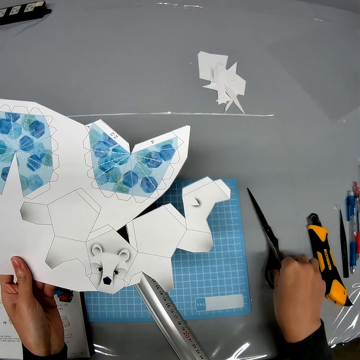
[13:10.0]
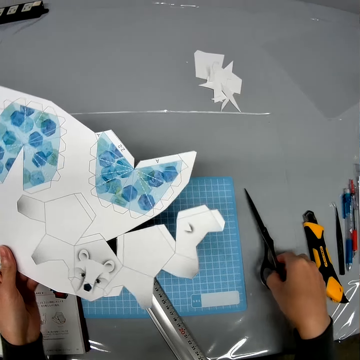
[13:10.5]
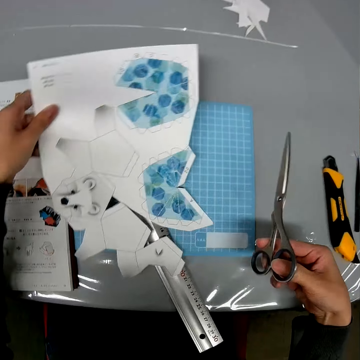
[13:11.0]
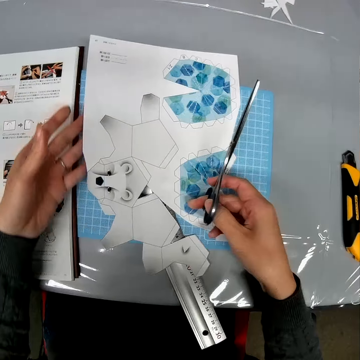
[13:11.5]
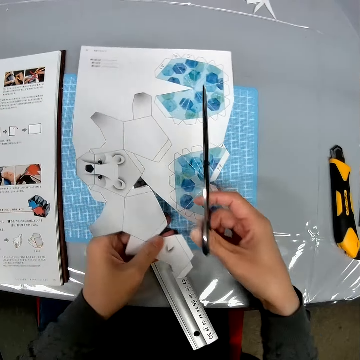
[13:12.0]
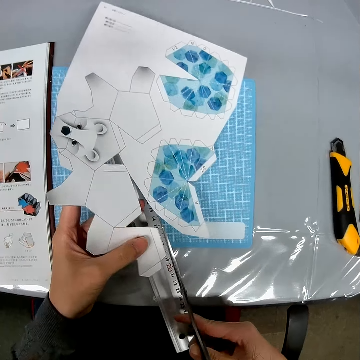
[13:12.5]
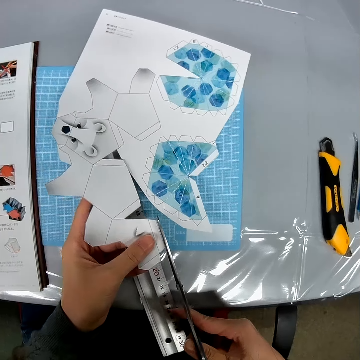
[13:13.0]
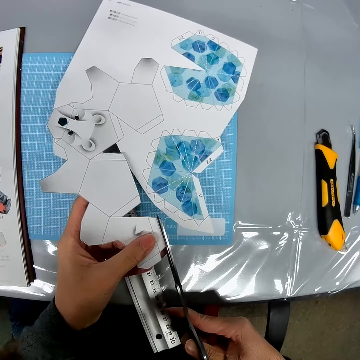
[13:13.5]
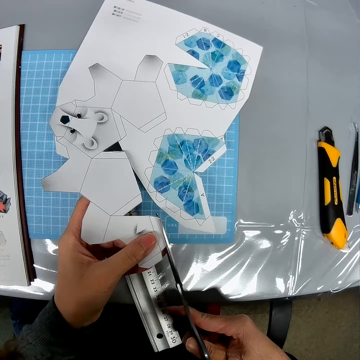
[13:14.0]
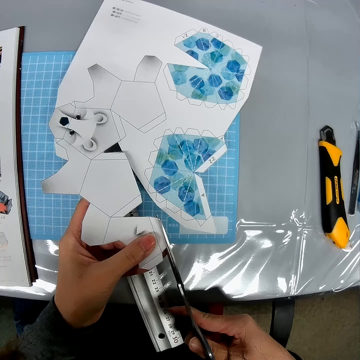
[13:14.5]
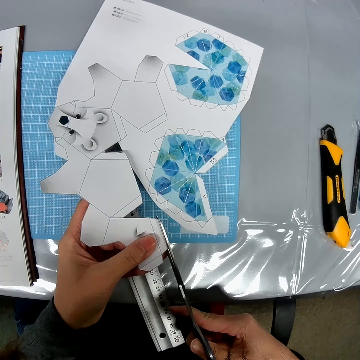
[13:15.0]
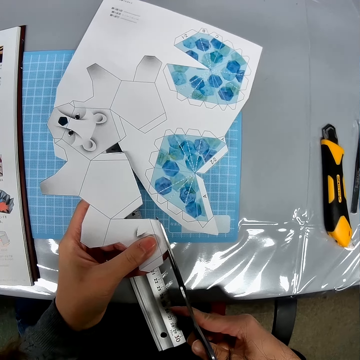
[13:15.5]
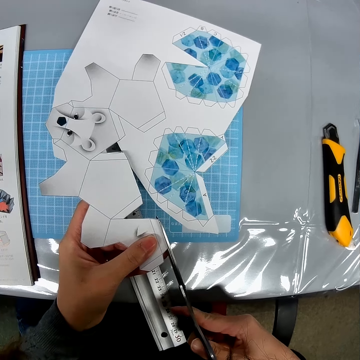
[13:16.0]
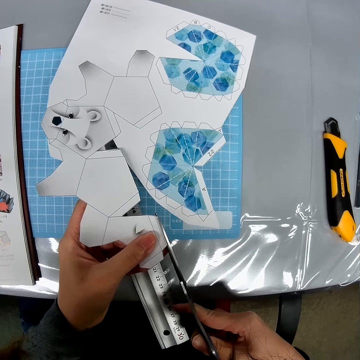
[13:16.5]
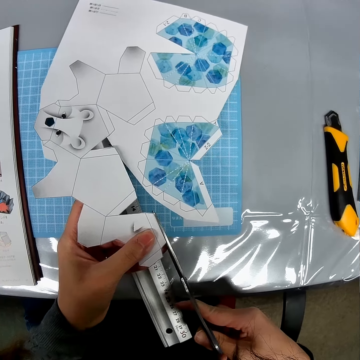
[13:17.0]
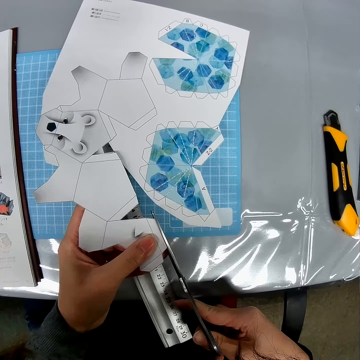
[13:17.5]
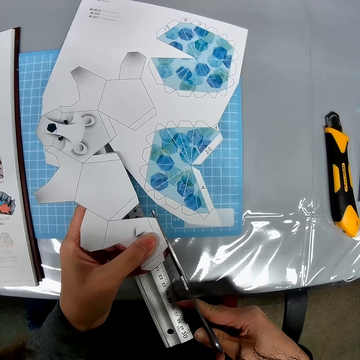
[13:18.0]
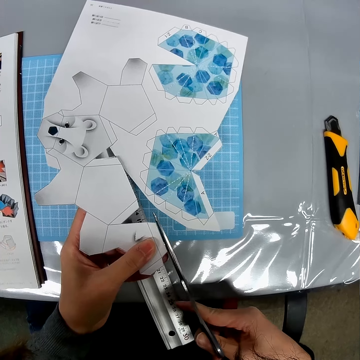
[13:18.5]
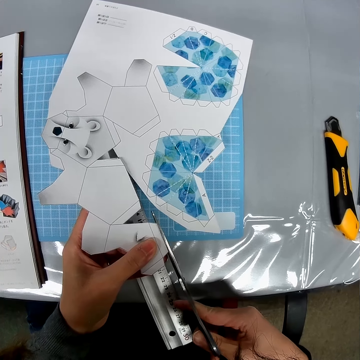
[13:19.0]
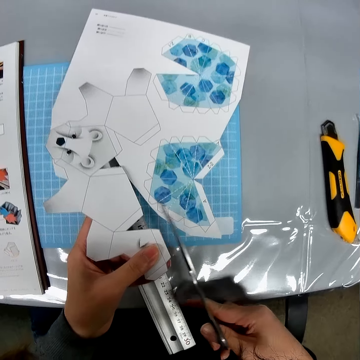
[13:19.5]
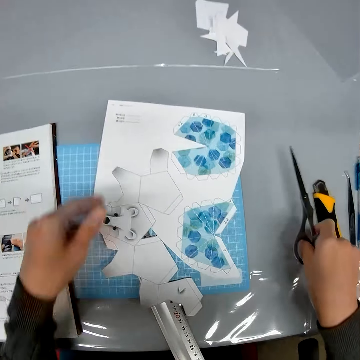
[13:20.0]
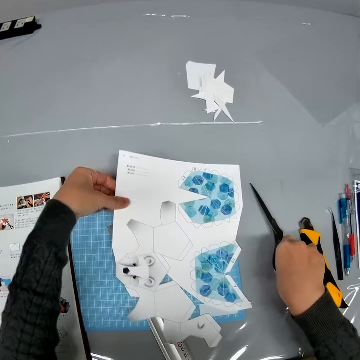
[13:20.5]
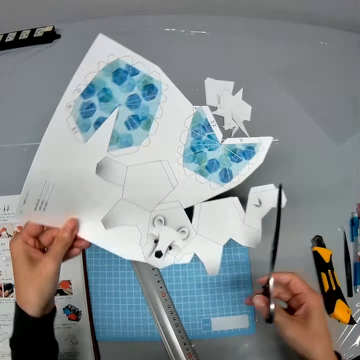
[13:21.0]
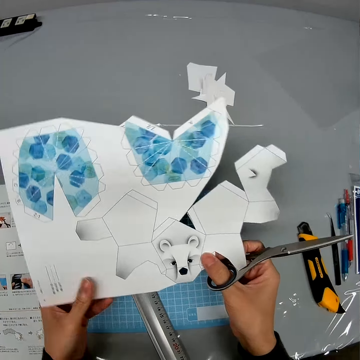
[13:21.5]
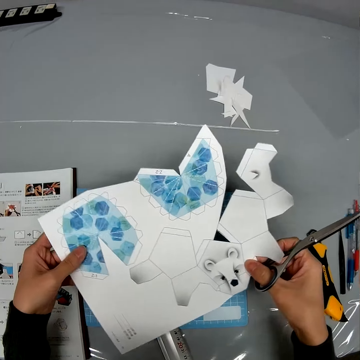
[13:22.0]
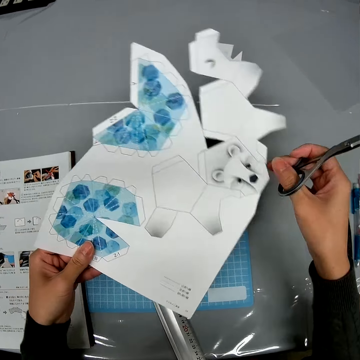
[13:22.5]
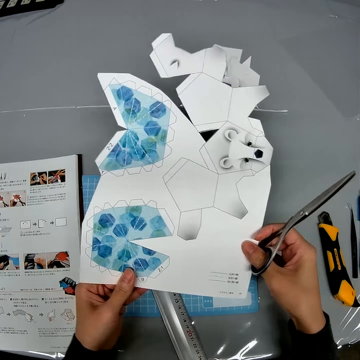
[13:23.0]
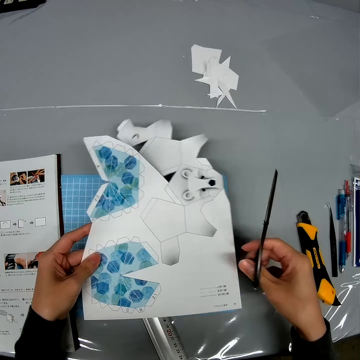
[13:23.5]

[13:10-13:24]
The camera wearer cuts the paper. They place the scissors on the table. They pick the paper and scissors and hold the scissors and the paper.

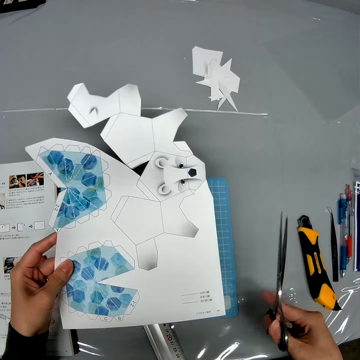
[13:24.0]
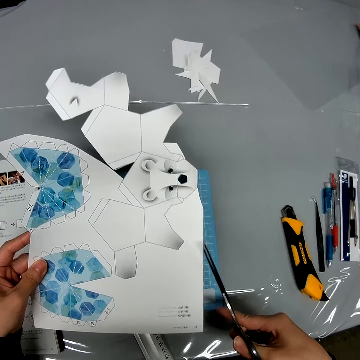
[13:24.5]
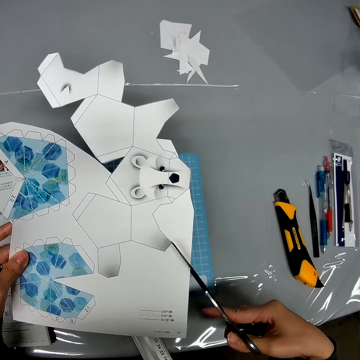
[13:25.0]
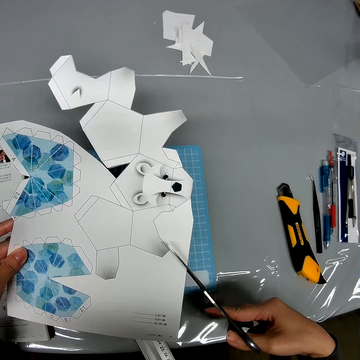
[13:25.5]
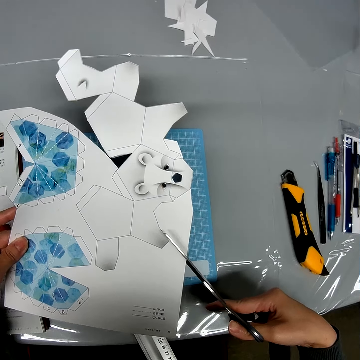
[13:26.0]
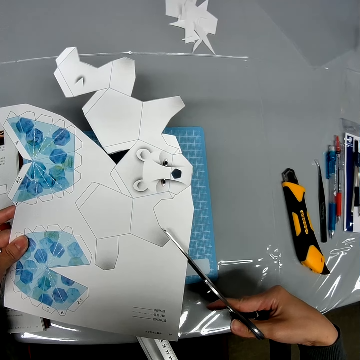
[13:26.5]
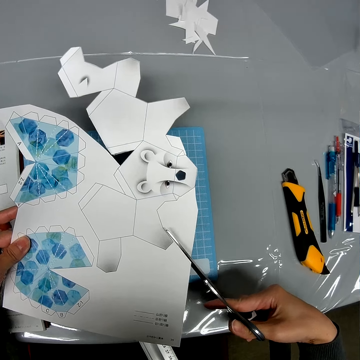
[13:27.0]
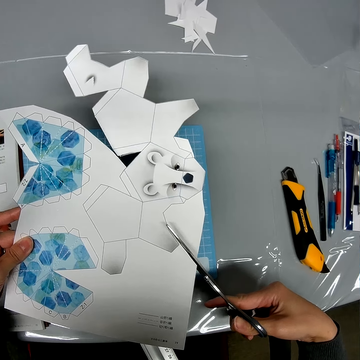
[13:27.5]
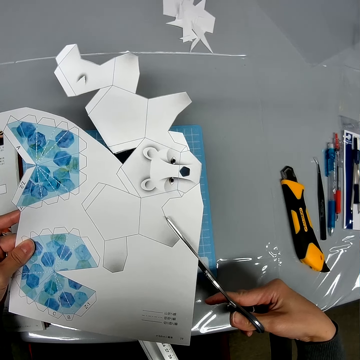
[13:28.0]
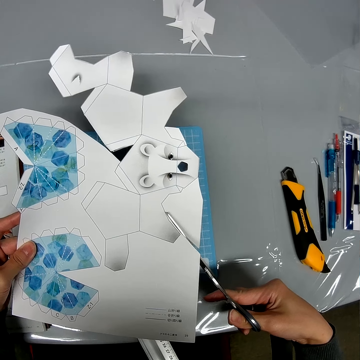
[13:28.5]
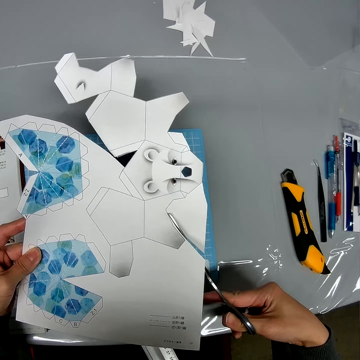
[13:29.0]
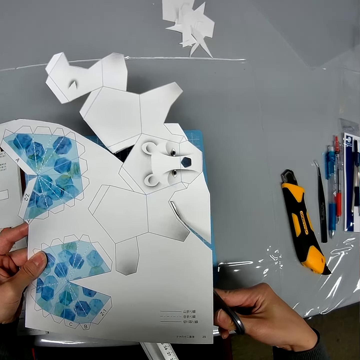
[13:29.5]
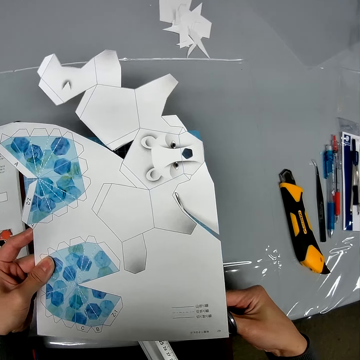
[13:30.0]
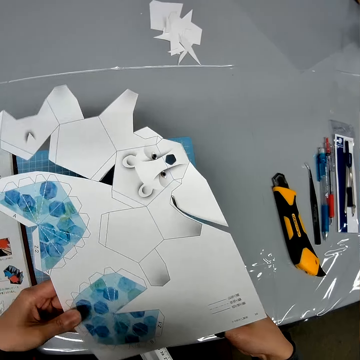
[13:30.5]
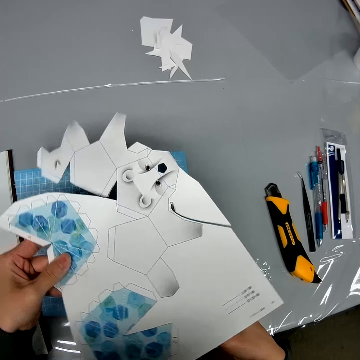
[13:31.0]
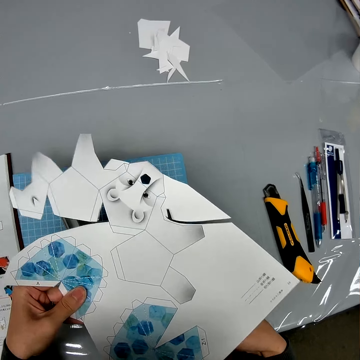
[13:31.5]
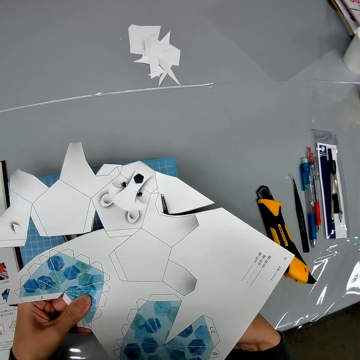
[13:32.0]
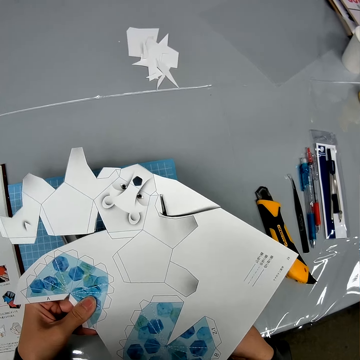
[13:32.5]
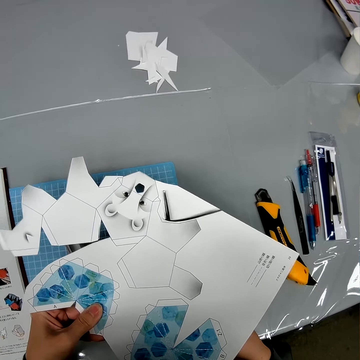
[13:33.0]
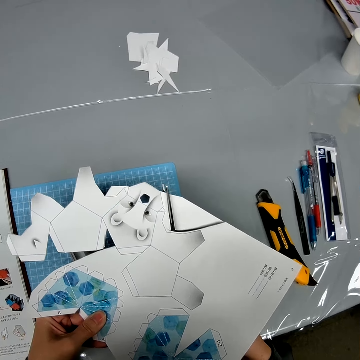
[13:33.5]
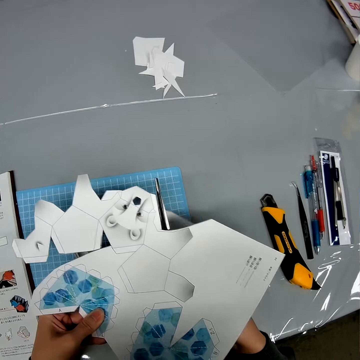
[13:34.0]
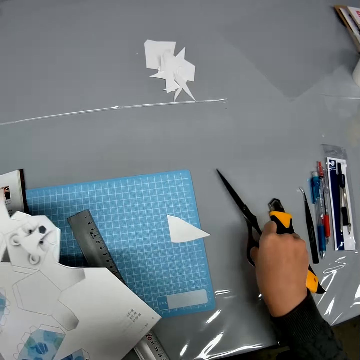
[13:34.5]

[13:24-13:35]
The camera wearer cuts the paper.

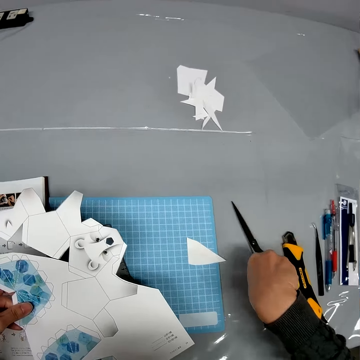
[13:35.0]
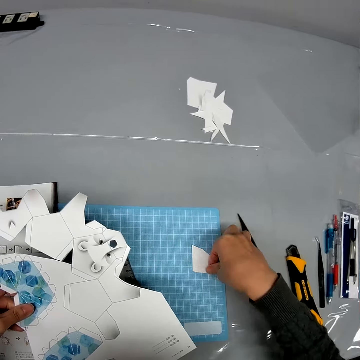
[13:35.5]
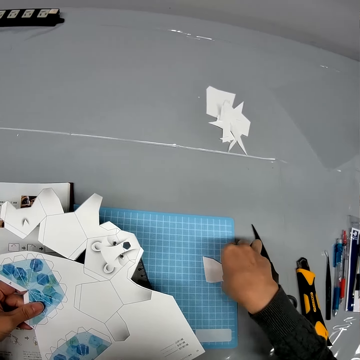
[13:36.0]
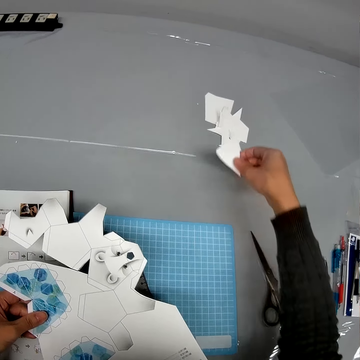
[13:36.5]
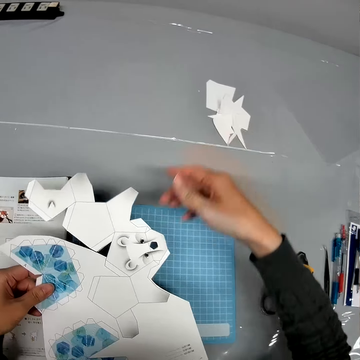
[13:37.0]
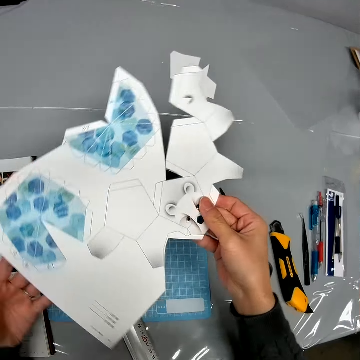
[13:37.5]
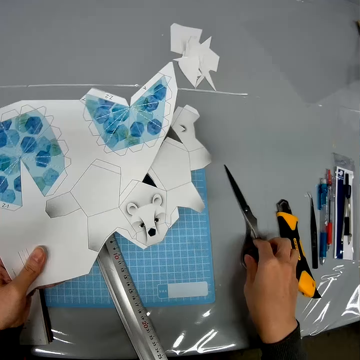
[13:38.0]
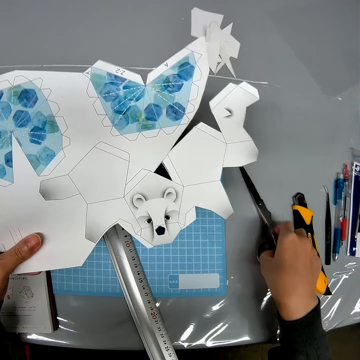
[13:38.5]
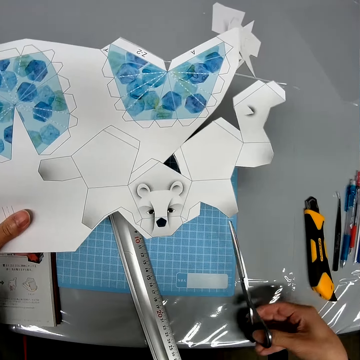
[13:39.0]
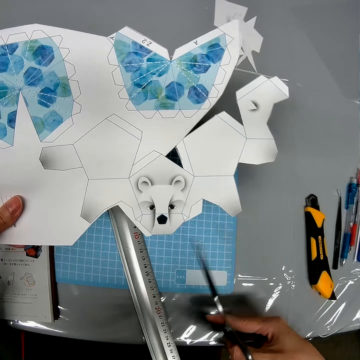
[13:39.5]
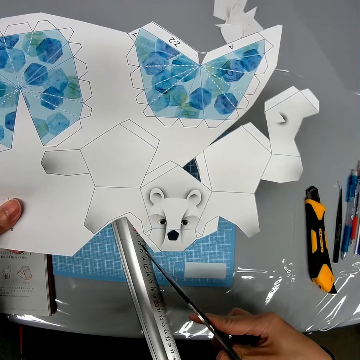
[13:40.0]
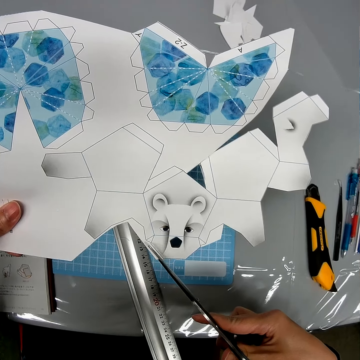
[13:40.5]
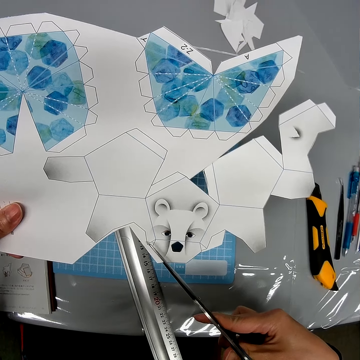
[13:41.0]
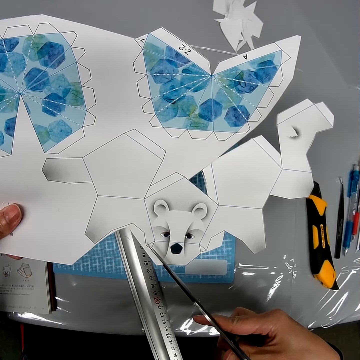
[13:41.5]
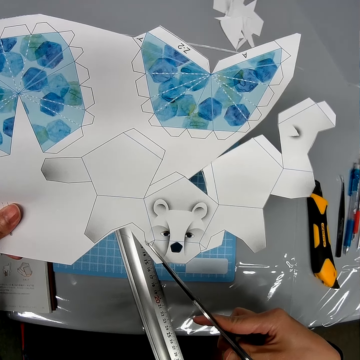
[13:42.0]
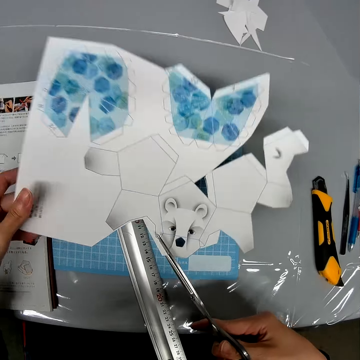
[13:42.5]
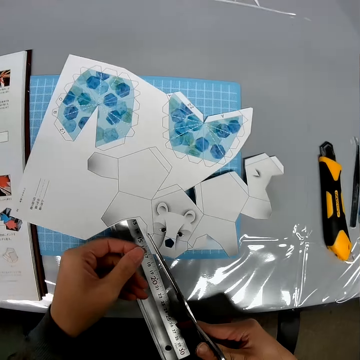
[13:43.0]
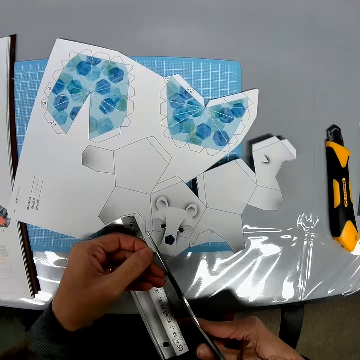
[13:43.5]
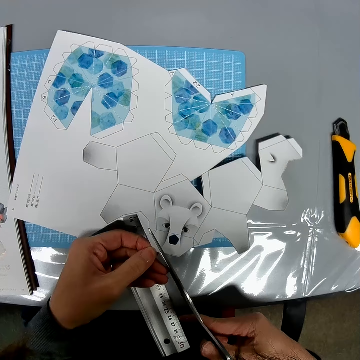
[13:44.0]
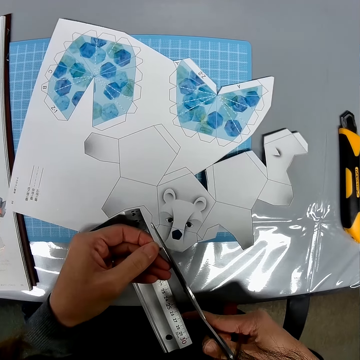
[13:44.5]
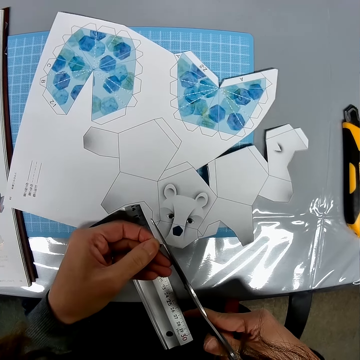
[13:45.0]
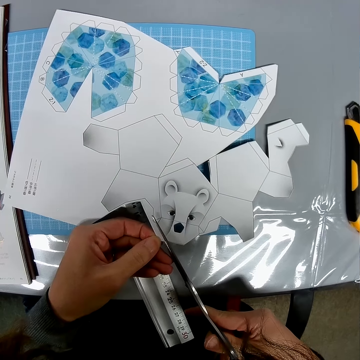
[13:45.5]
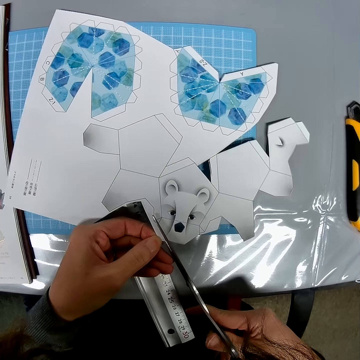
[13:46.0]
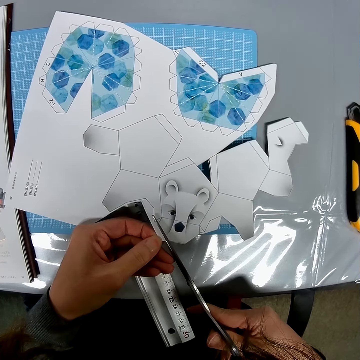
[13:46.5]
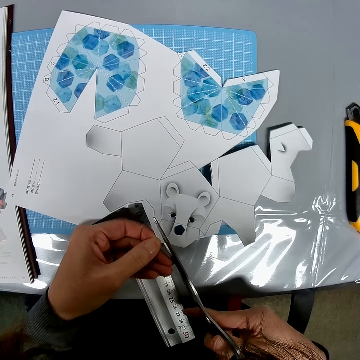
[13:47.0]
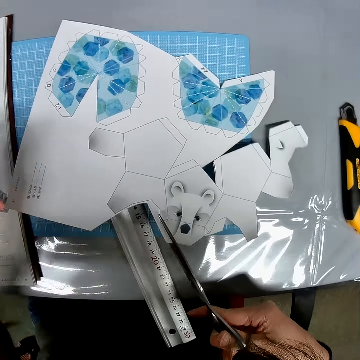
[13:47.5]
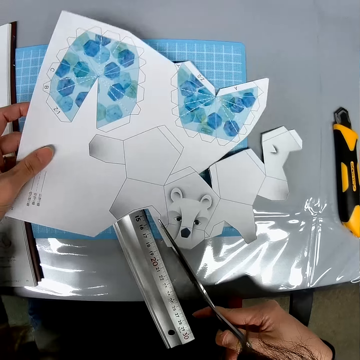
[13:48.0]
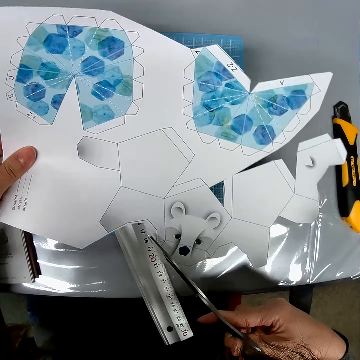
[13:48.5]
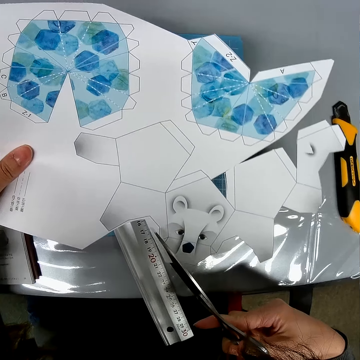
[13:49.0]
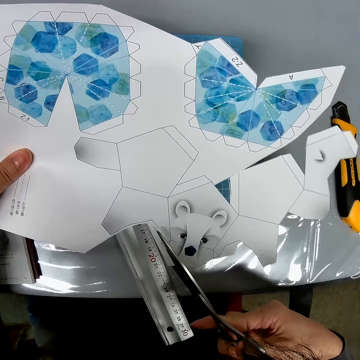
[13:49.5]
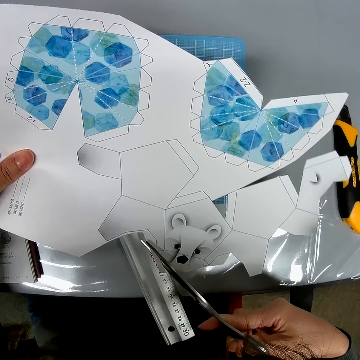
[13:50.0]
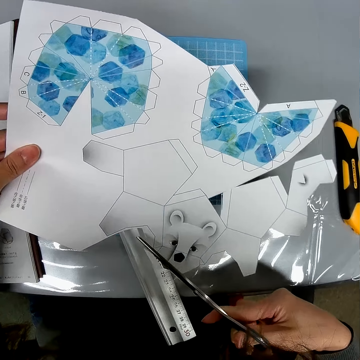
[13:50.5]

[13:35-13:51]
The camera wearer places the scissors on the table. They pick the paper from the table. They place the paper on the other papers. They look at the paper. They pick the scissors from the table. They cut the paper. They place the paper on the mat. They cut the paper. They lift the paper craft upwards. They cut the paper craft with a pair of scissors.
